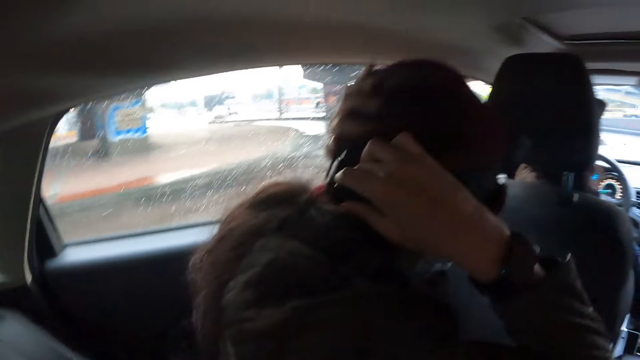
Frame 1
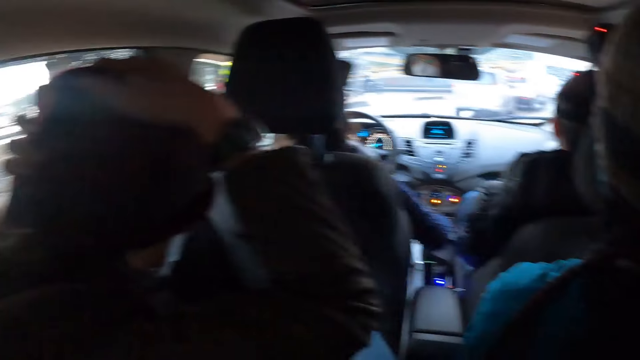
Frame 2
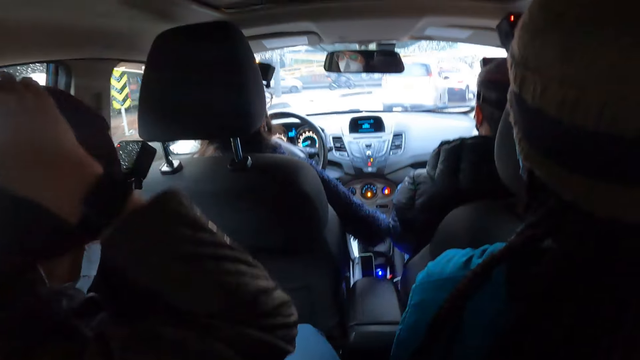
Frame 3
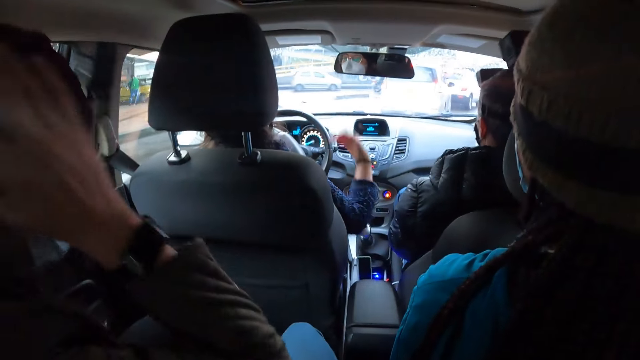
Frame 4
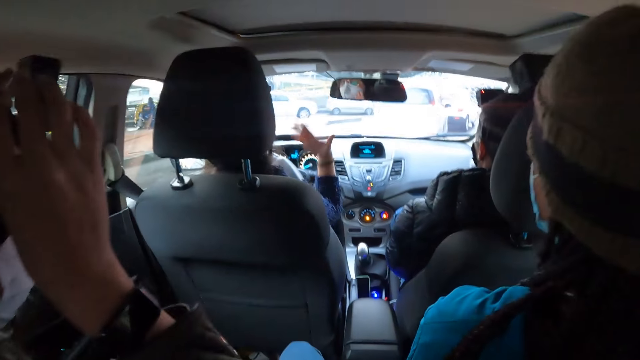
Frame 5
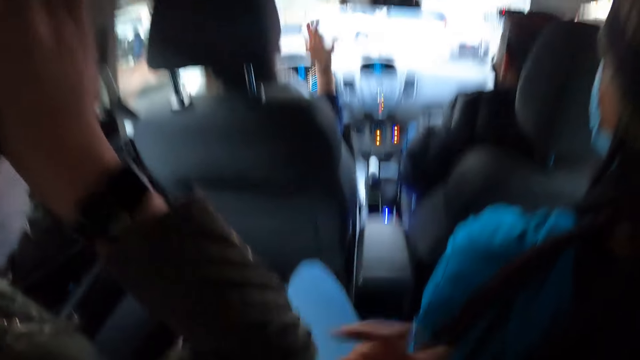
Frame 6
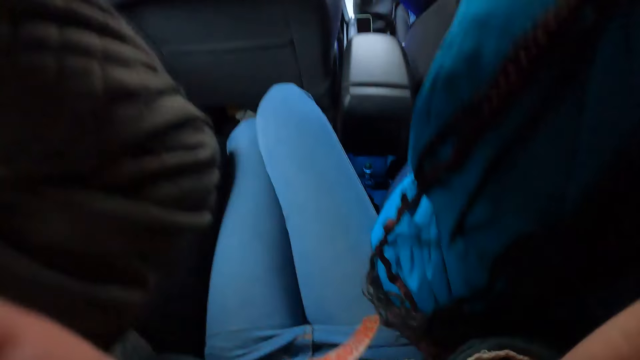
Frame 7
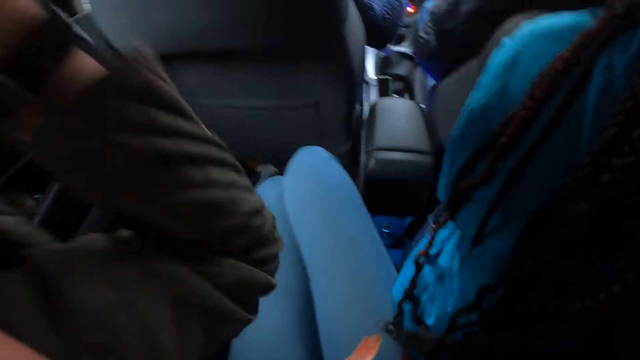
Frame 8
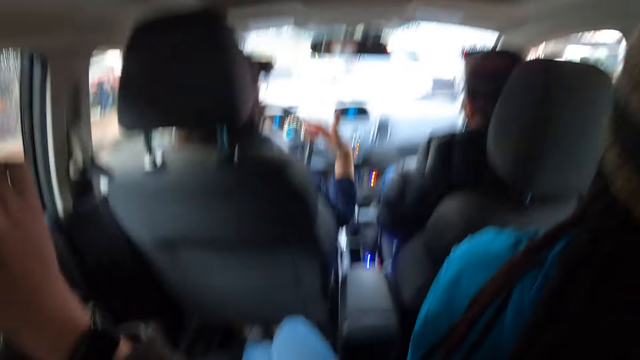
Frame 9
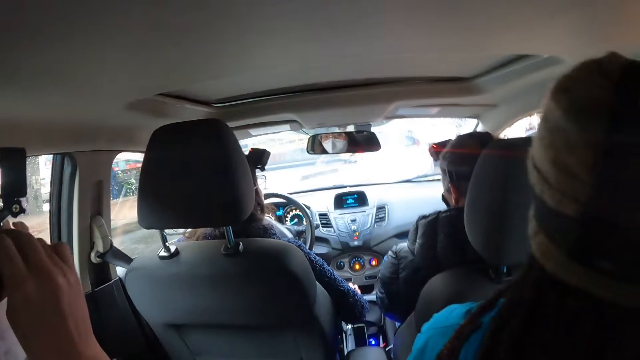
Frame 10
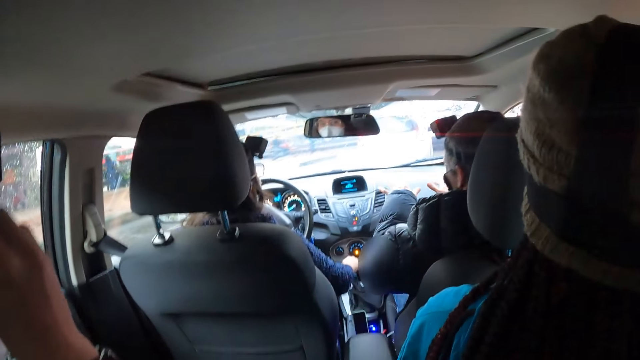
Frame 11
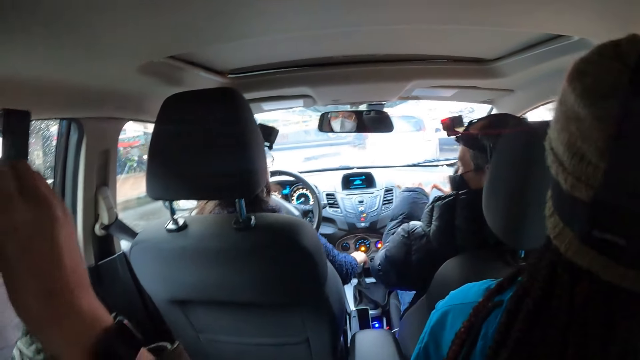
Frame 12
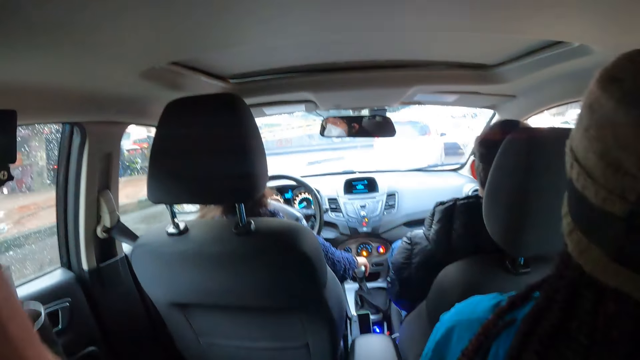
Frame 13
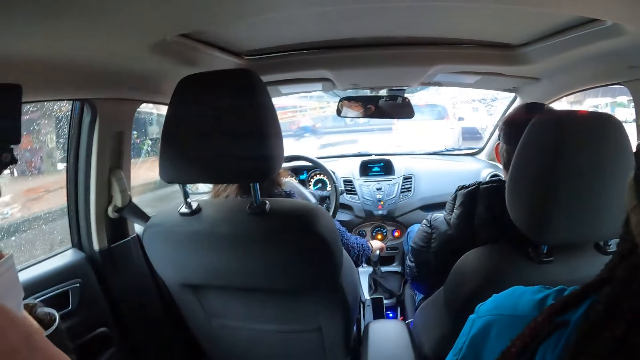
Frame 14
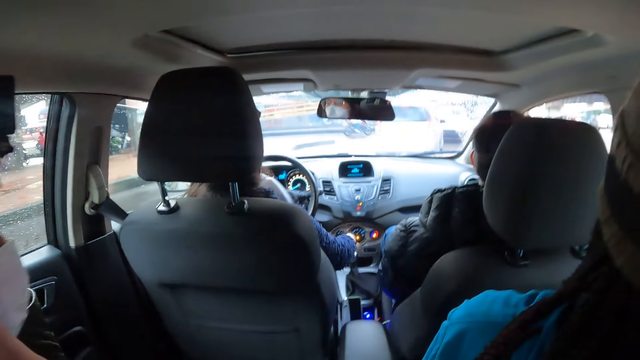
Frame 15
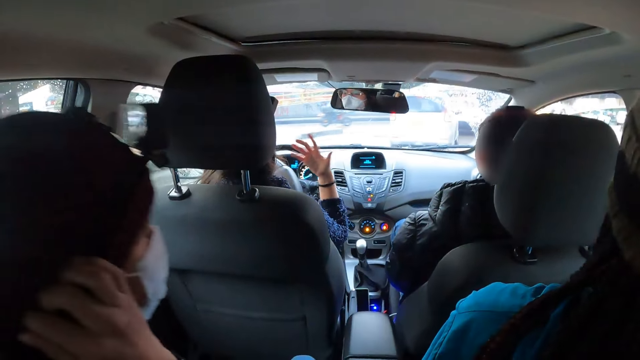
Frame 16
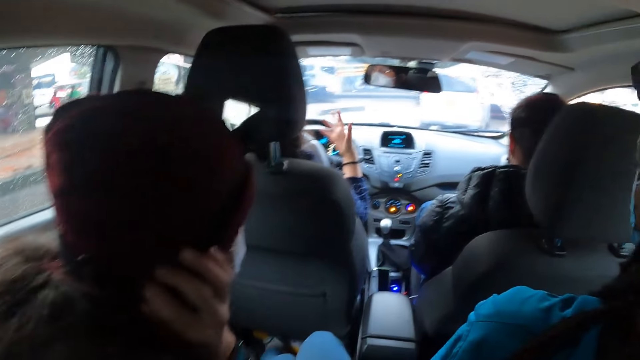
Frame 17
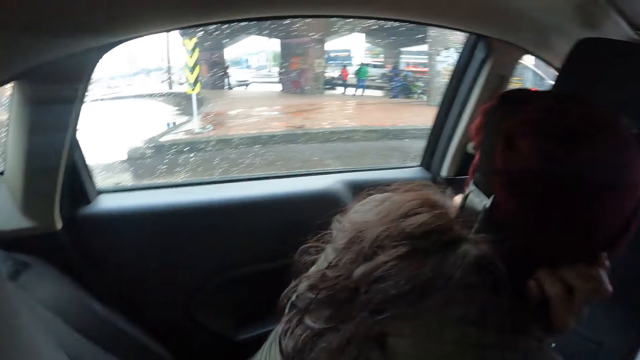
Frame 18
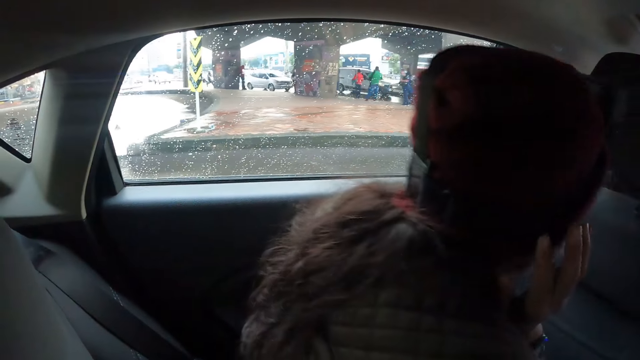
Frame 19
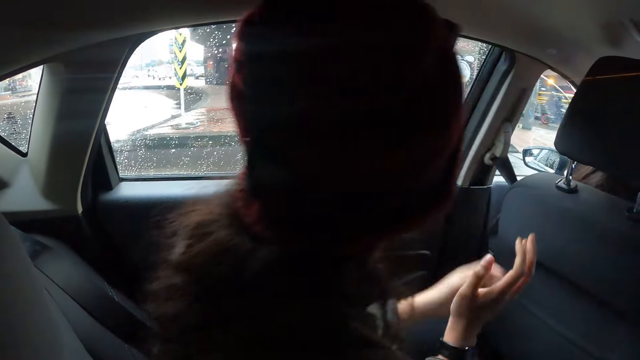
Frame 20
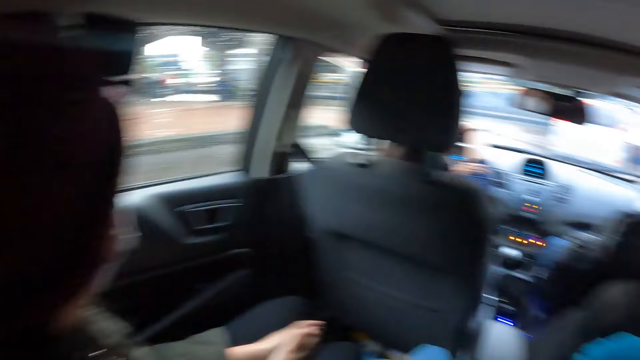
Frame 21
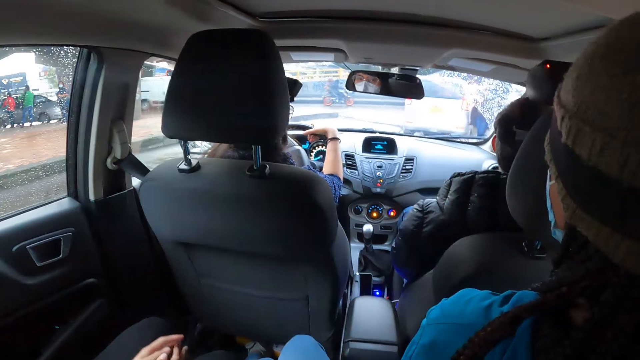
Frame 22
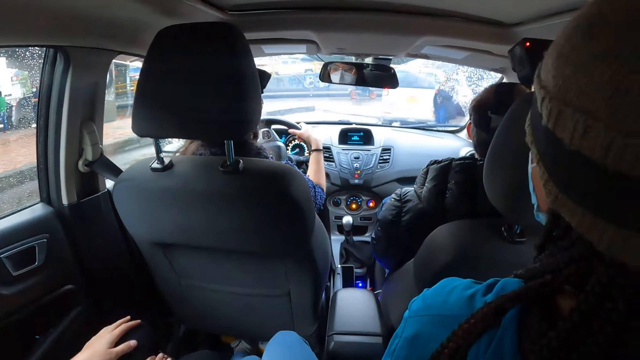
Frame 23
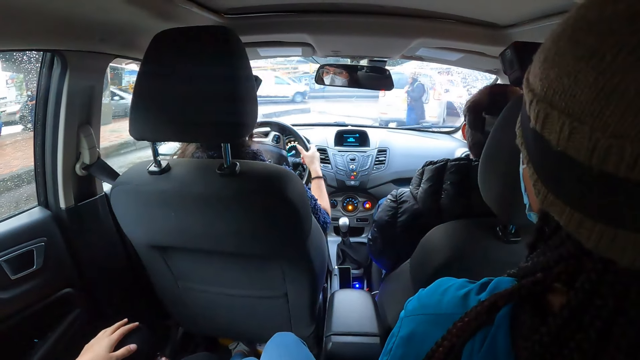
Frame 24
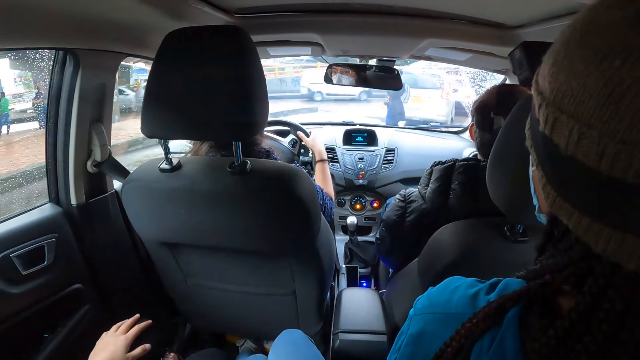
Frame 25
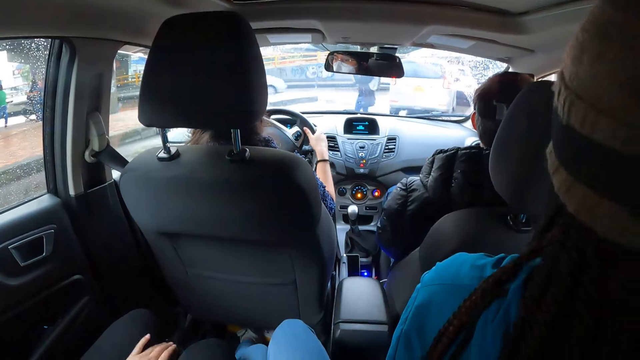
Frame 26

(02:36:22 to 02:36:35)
The woman gestures with her right hand. The camera wearer touches her head with her right hand. She touches her head with her hands. The woman holds the gear with her right hand and changes the gear with her right hand. A man gestures with his hands. The woman gestures with her right hand. The woman turns the steering wheel with her hands.

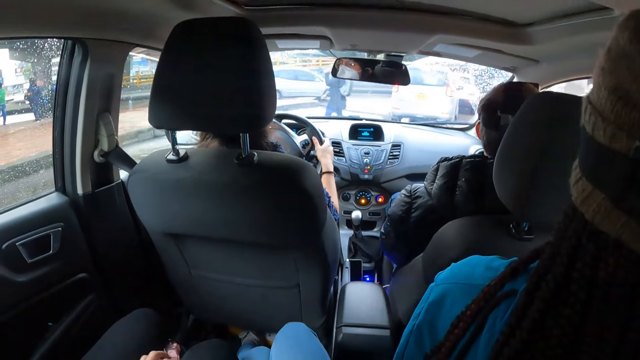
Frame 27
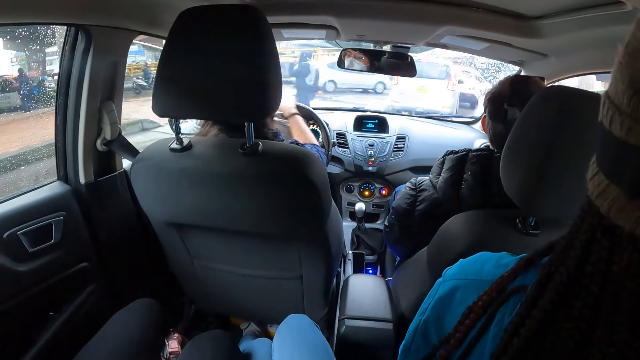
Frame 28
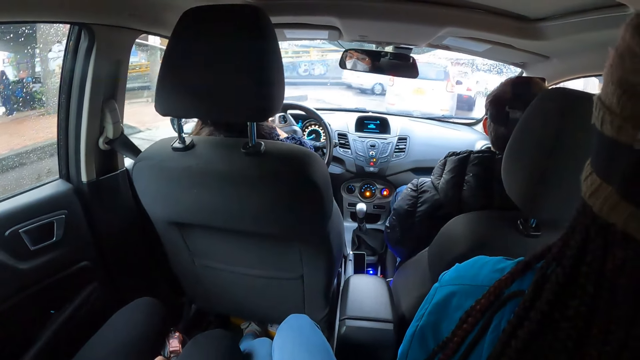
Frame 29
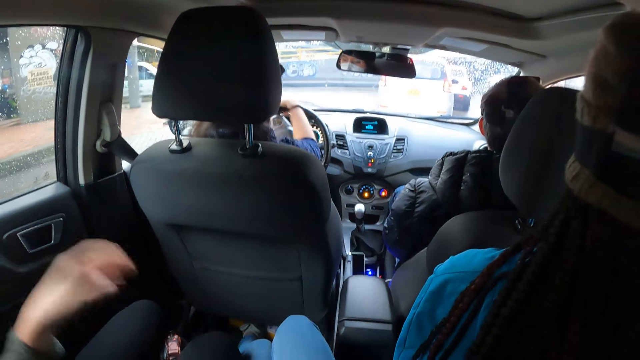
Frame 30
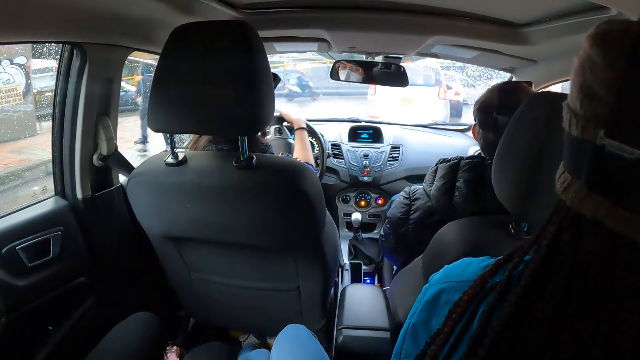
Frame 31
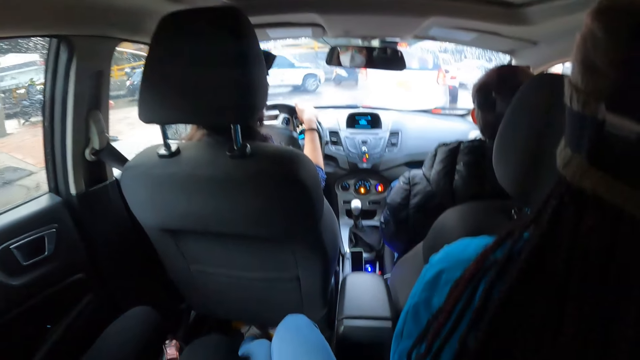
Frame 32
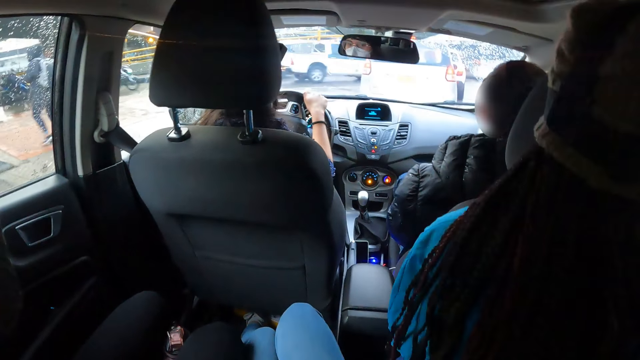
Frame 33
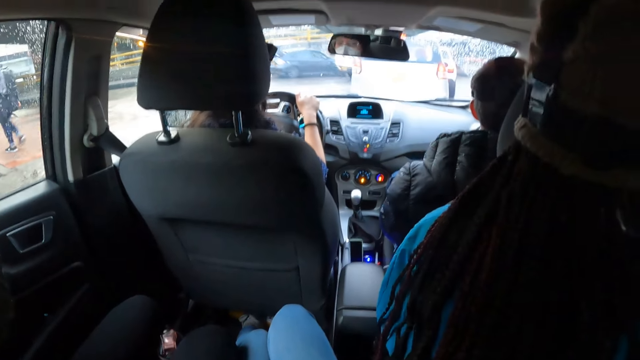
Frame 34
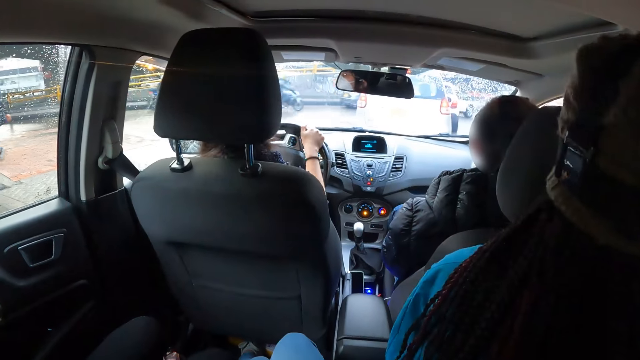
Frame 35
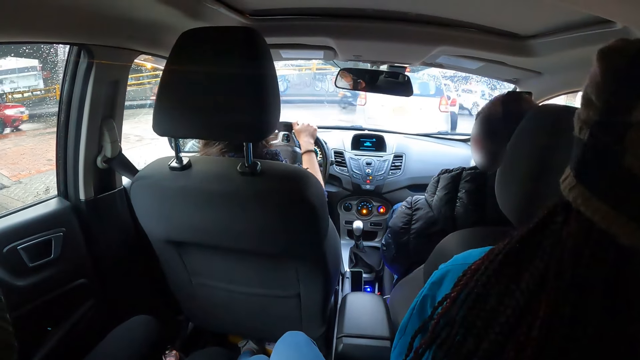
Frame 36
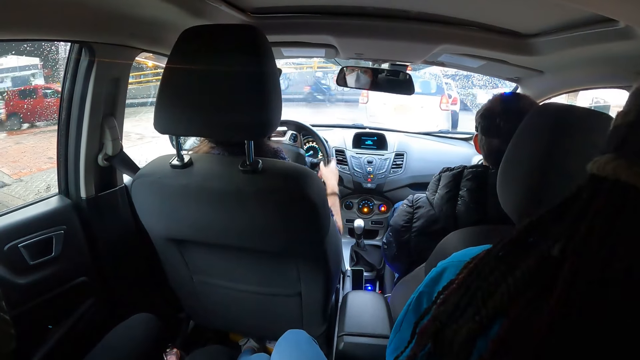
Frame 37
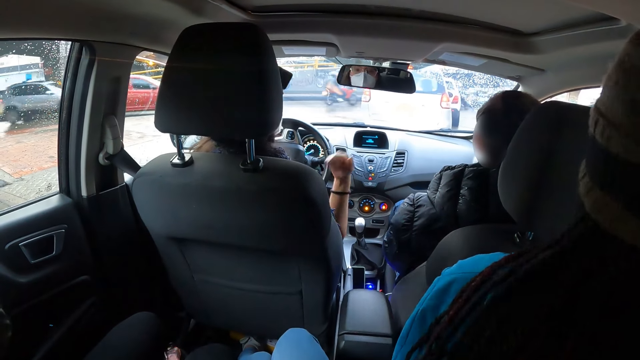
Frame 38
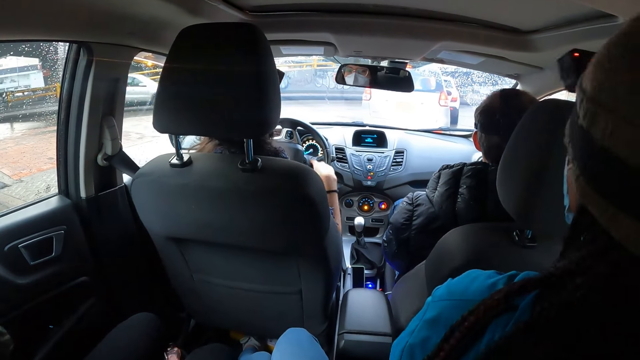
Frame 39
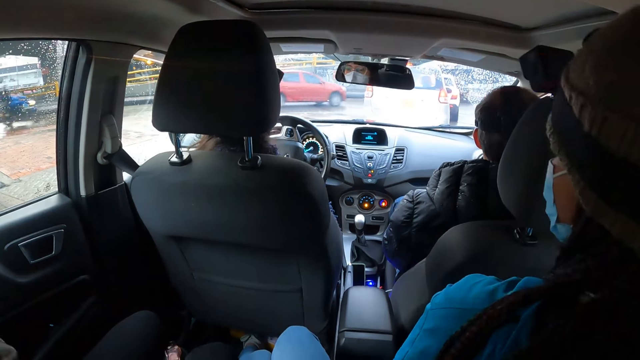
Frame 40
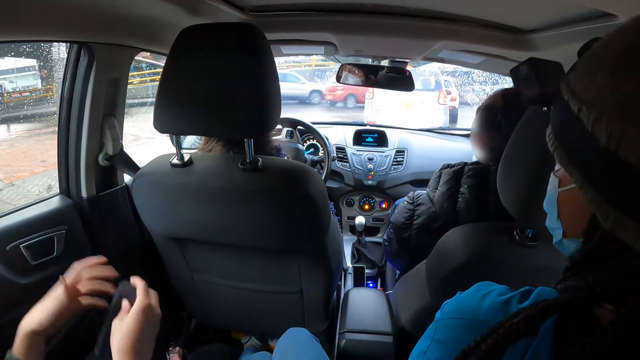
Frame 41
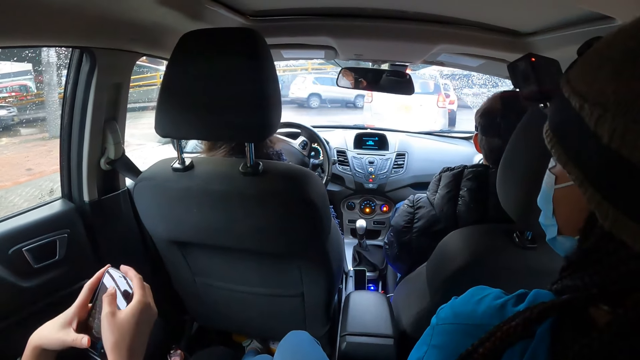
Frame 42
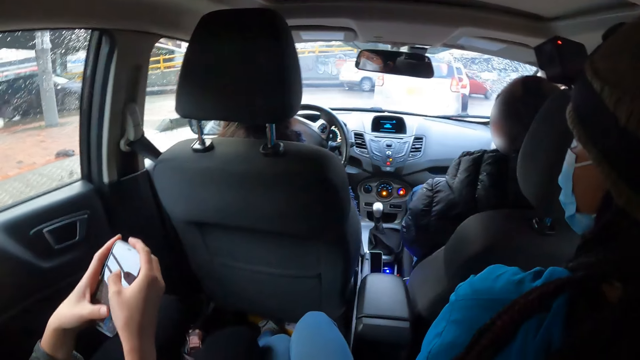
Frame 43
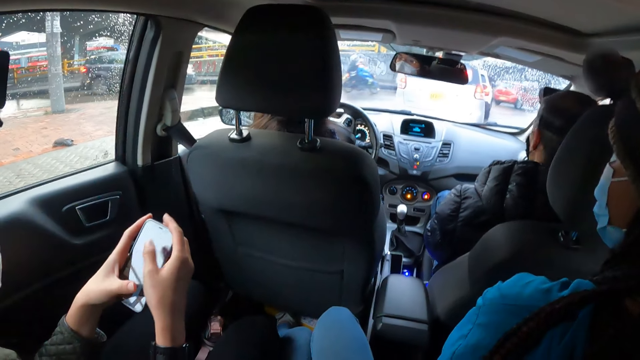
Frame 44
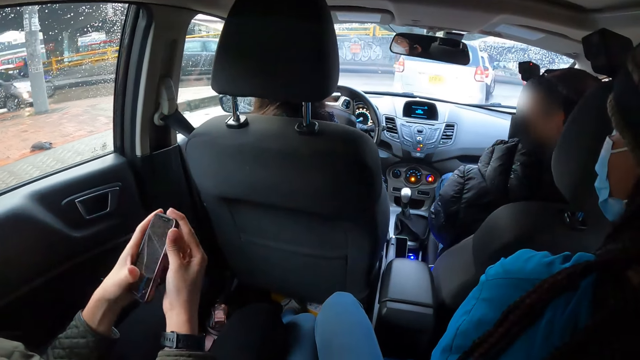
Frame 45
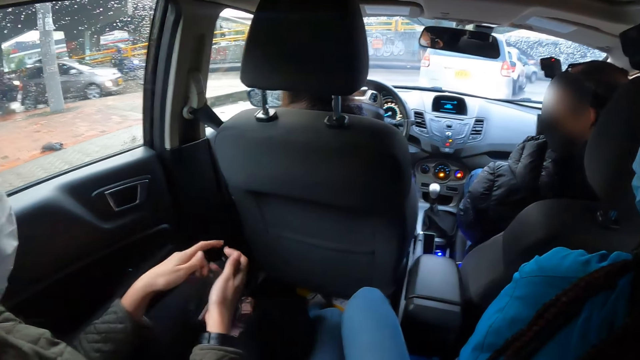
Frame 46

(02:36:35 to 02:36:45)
A woman touches her head with her left hand. Another woman gestures with her right hand. The first woman holds the phone with her hands, operates the phone with her hands, and removes her left hand from the phone.
